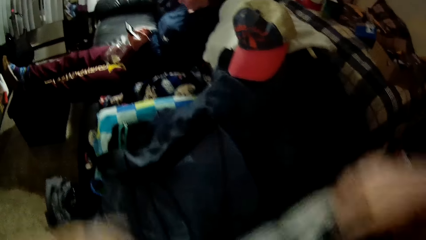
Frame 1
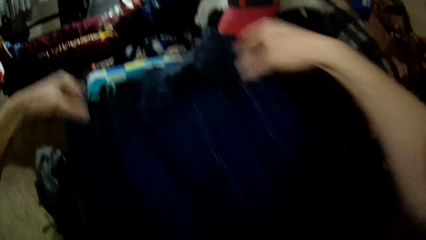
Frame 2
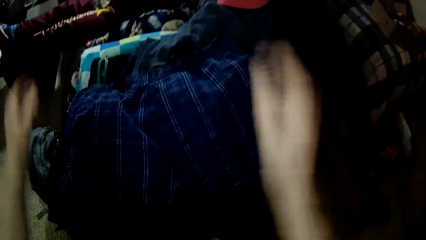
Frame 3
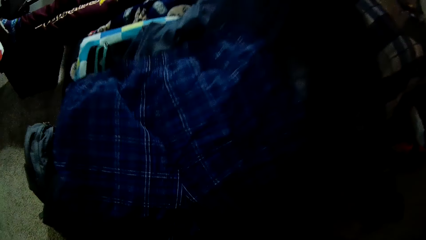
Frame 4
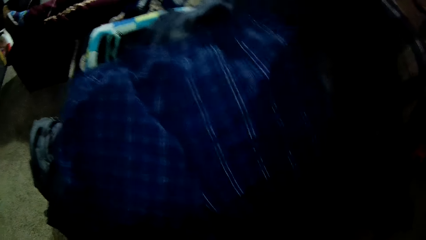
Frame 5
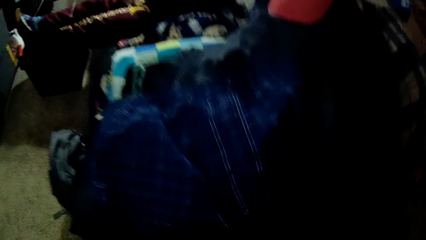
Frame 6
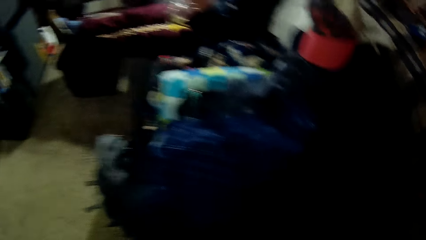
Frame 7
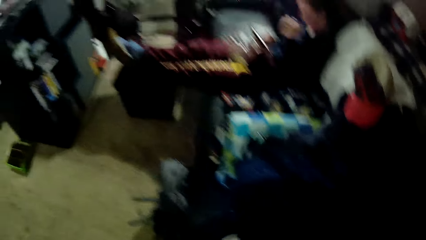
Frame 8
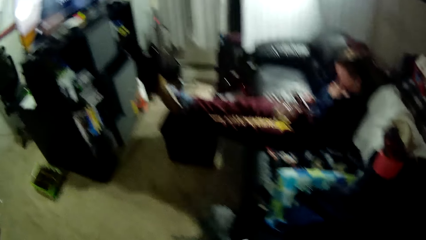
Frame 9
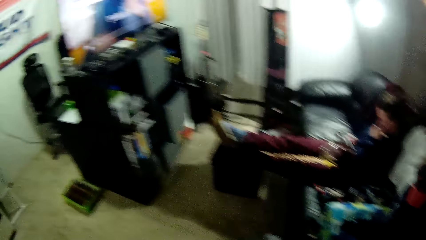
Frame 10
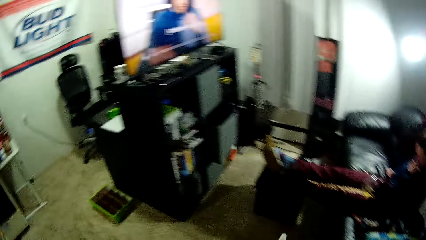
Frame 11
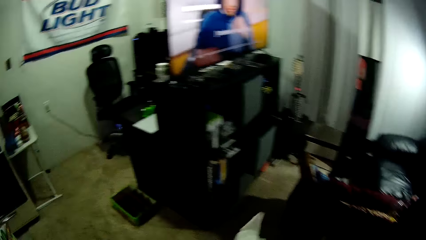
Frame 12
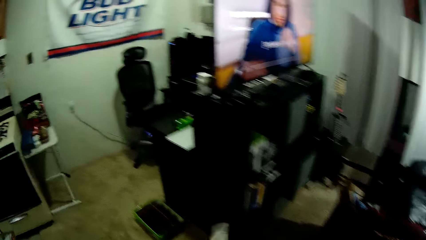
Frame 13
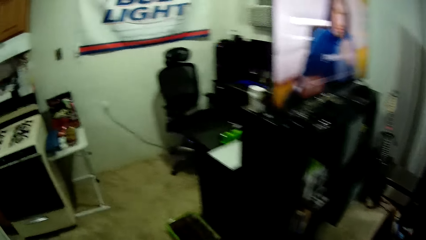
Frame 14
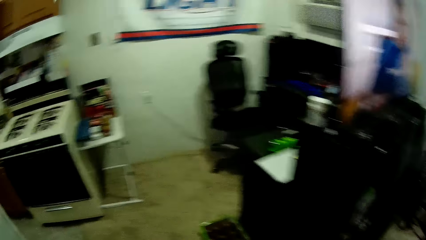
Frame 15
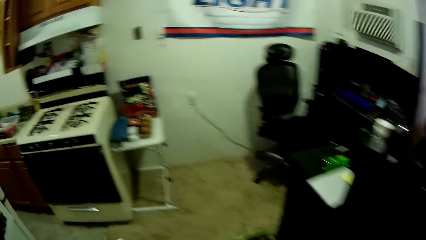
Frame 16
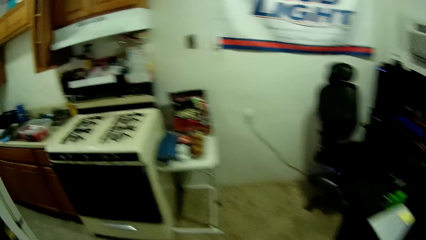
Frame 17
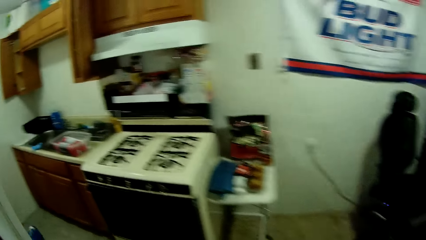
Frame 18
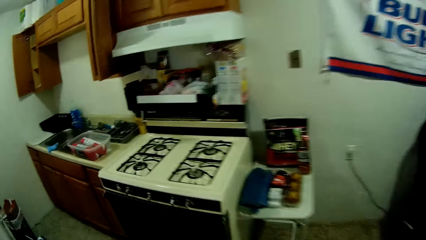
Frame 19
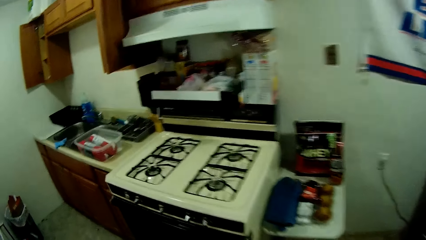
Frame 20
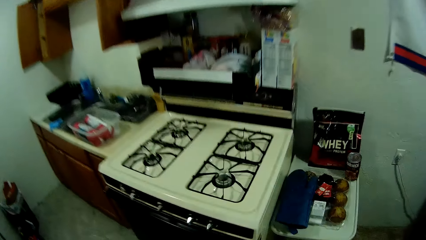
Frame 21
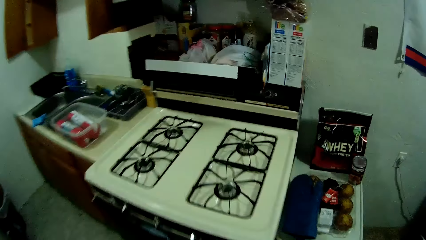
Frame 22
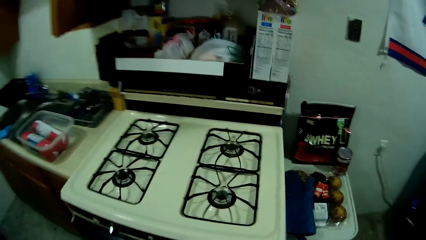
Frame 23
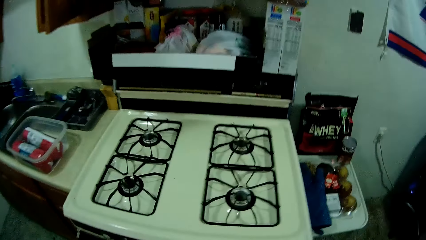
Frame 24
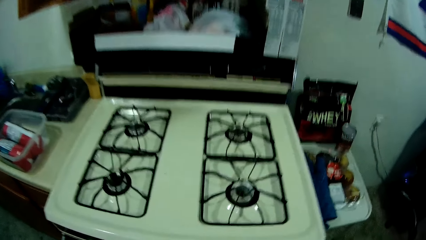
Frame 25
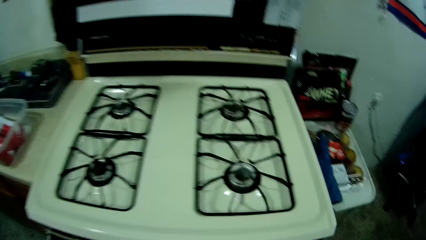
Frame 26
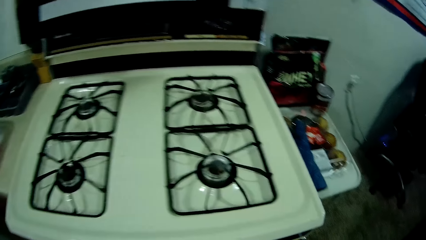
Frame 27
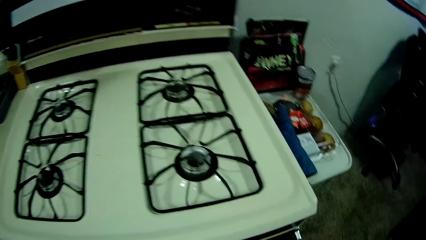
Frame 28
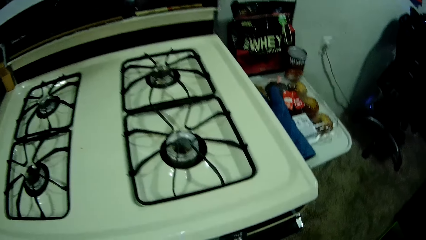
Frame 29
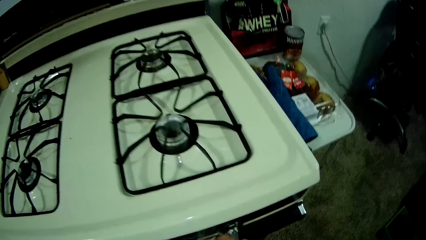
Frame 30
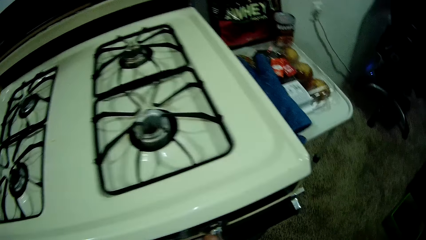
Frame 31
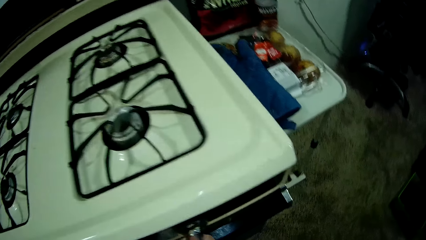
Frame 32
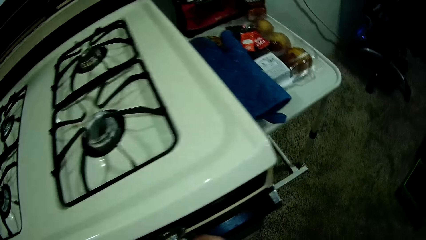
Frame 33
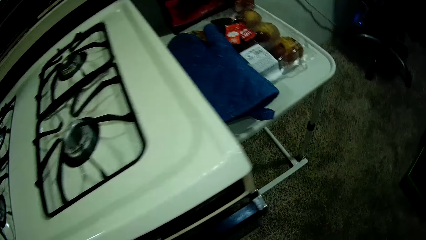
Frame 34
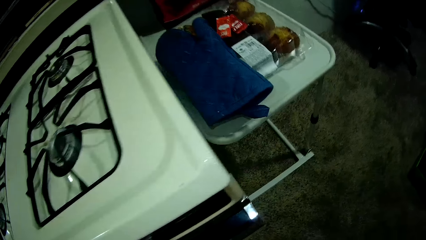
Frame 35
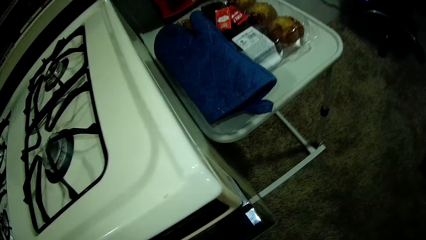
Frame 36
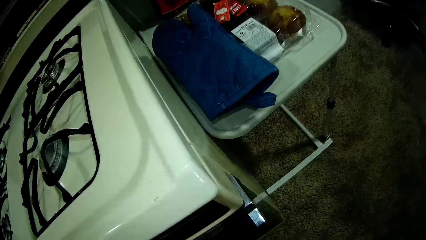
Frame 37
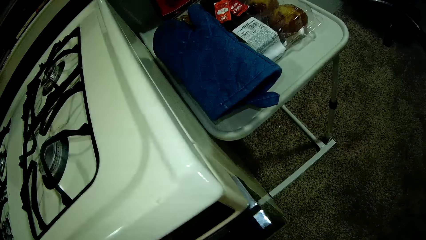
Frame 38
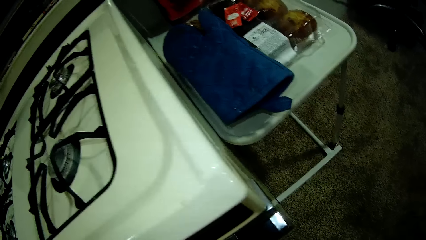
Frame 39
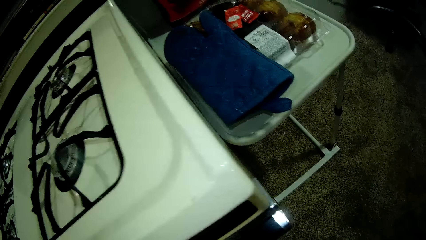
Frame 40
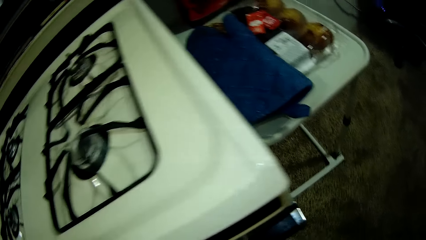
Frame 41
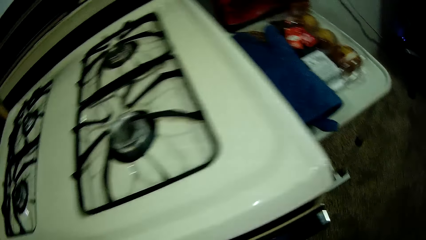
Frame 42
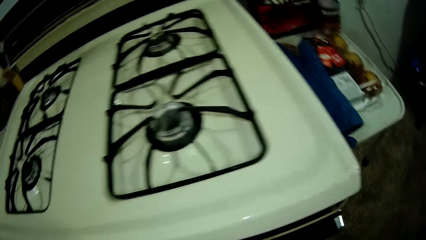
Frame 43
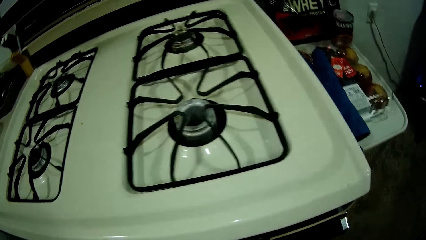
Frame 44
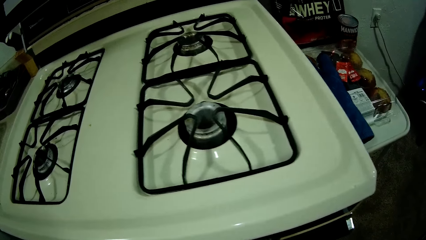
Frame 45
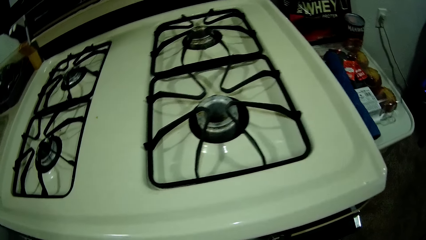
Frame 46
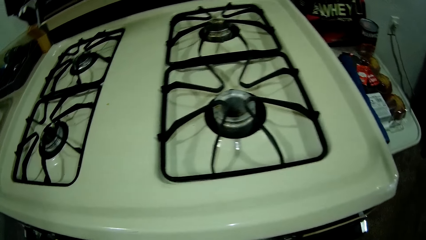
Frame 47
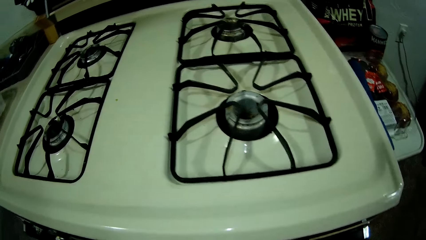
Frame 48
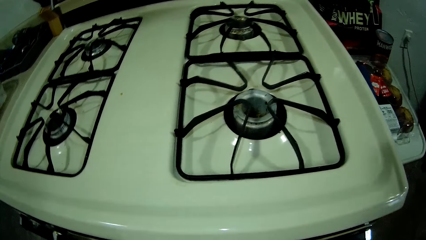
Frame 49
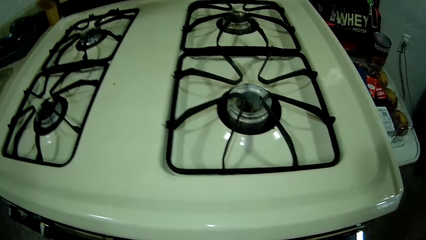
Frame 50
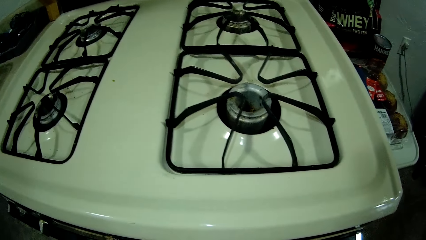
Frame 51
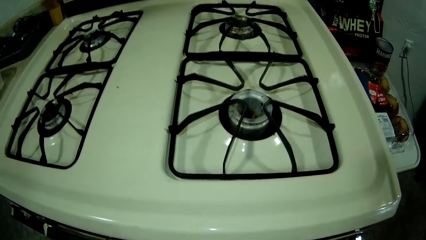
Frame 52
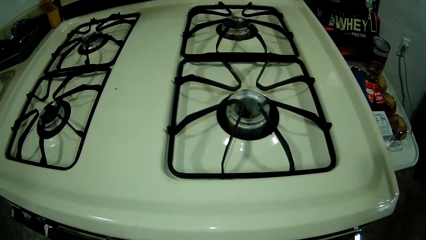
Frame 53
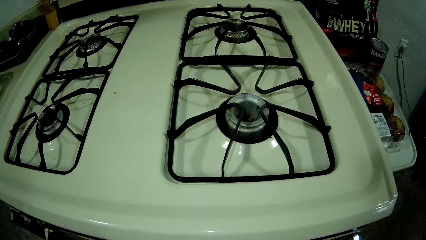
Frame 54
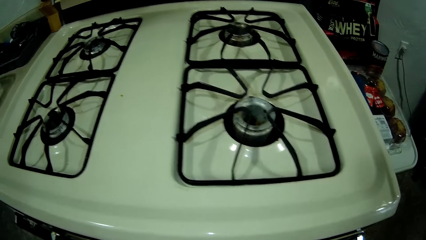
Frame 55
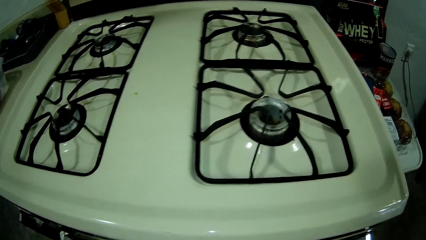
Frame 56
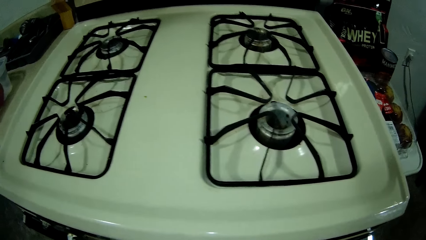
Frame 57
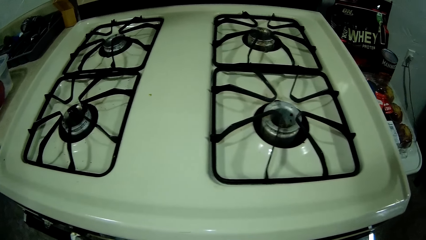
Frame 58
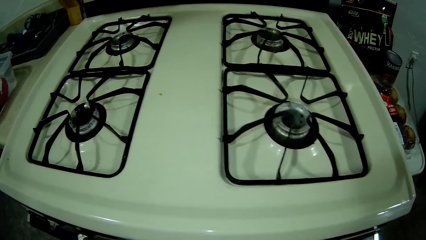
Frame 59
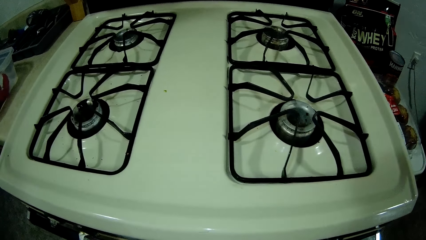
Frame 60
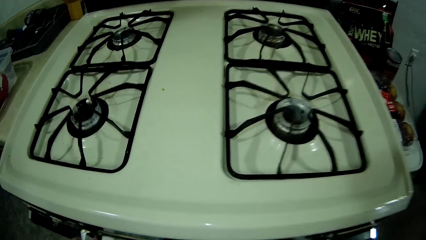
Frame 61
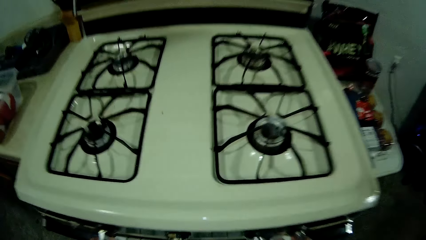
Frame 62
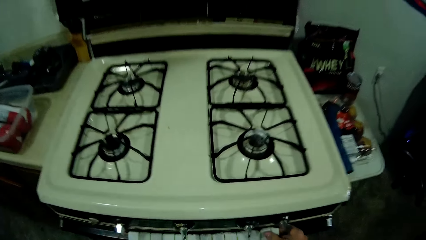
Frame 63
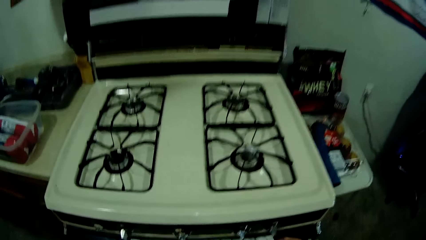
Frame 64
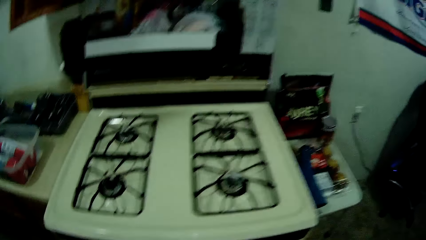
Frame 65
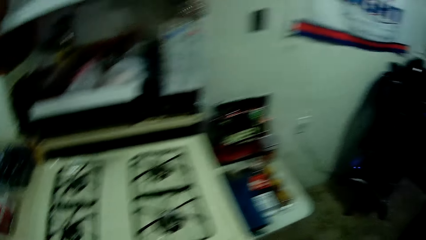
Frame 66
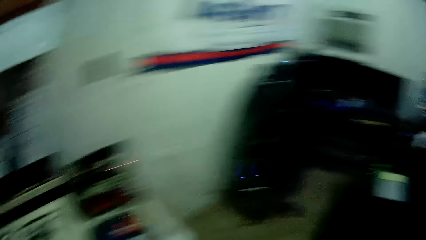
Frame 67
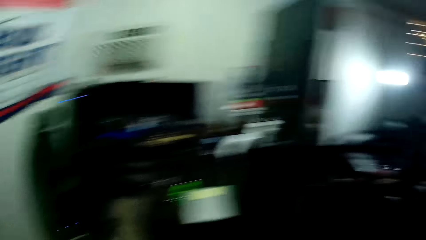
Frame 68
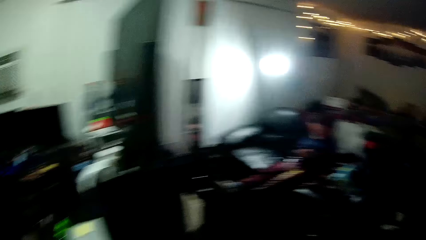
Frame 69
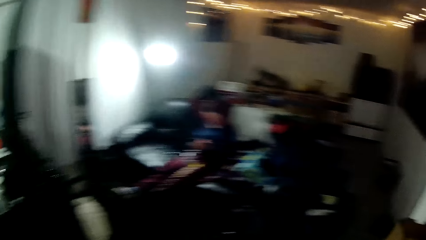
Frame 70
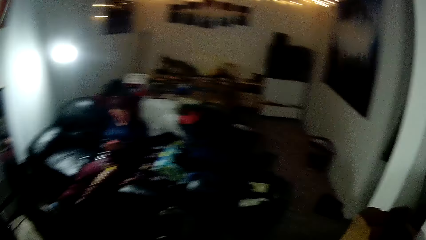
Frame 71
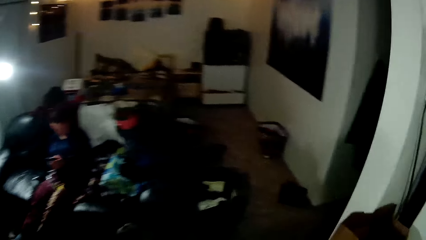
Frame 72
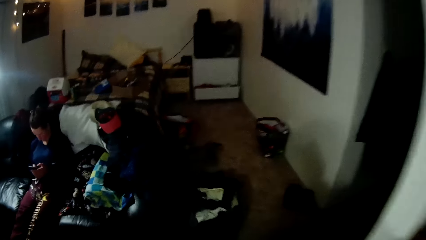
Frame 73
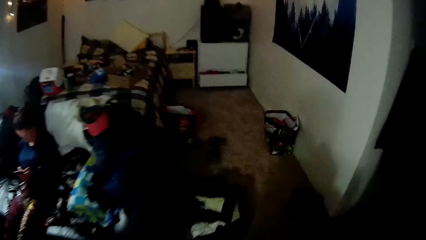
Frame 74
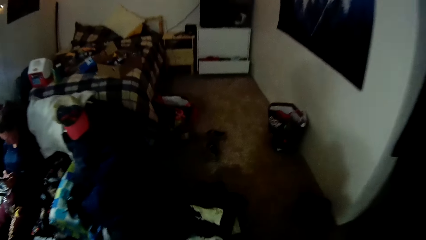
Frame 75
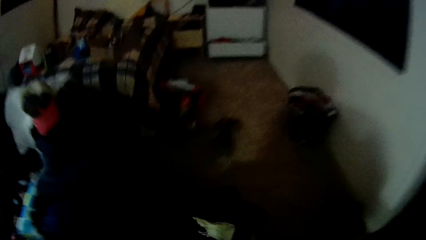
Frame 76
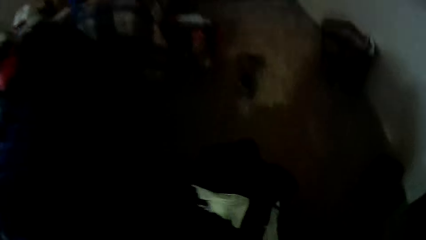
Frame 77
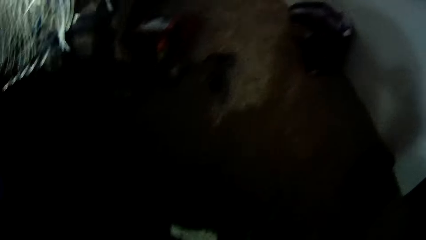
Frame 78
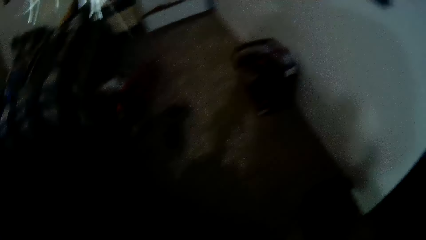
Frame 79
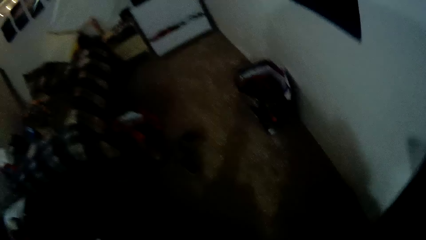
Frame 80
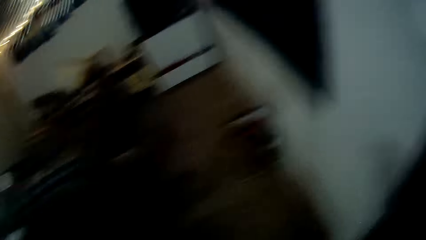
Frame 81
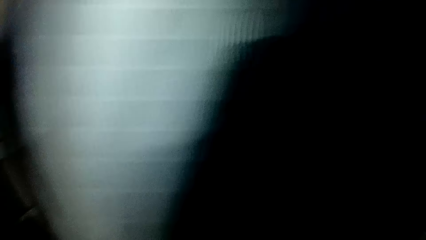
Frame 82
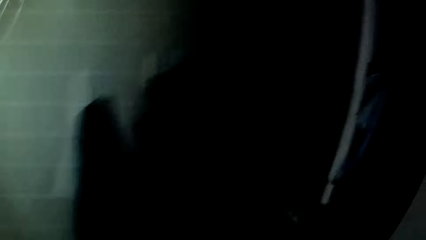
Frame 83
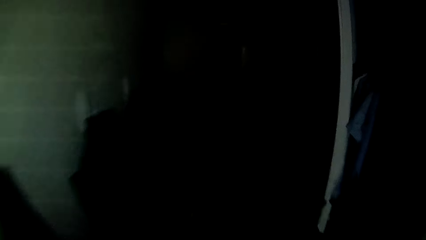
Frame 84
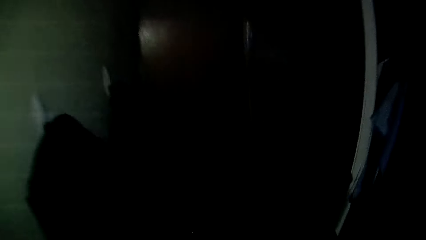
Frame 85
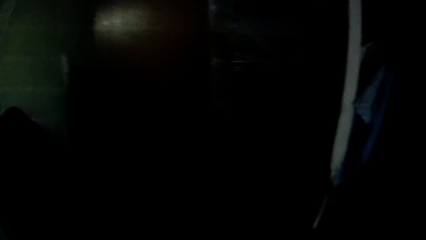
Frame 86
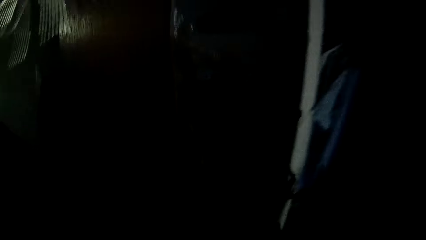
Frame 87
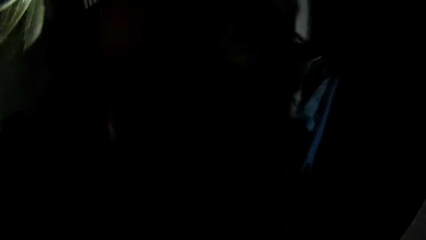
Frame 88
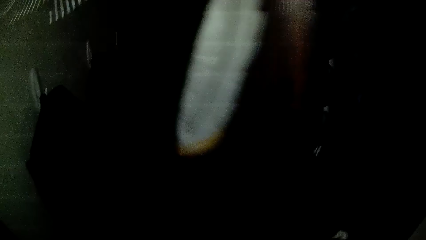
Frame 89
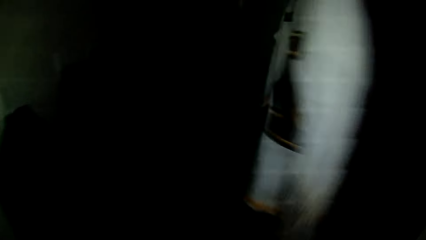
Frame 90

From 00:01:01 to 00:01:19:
The camera wearer drops another cloth on the chair. They walk around the house. They stand beside the cooker. They hang a towel on an oven. They walk around the house.
